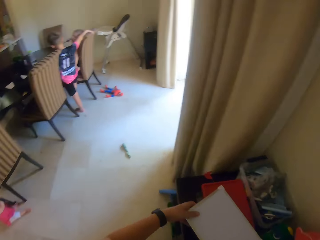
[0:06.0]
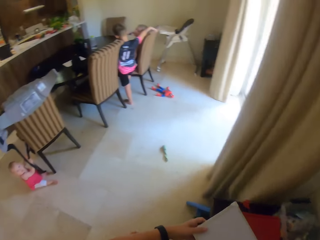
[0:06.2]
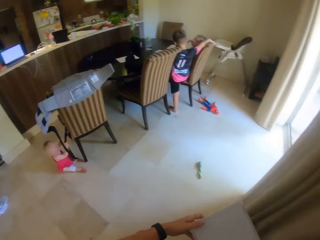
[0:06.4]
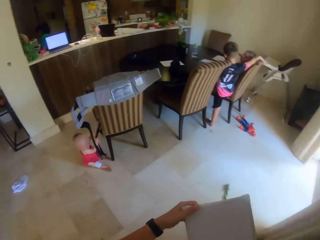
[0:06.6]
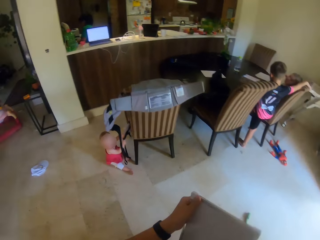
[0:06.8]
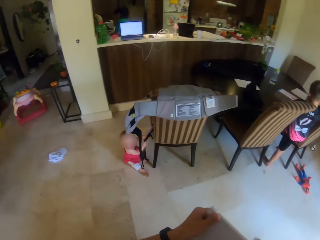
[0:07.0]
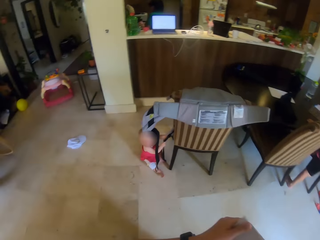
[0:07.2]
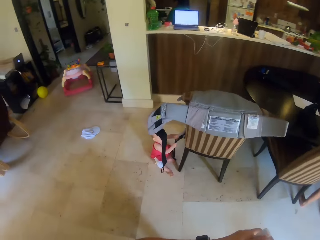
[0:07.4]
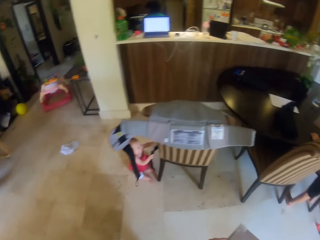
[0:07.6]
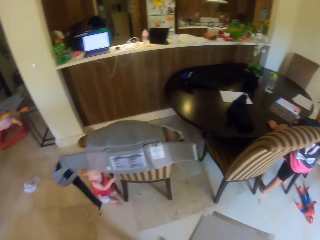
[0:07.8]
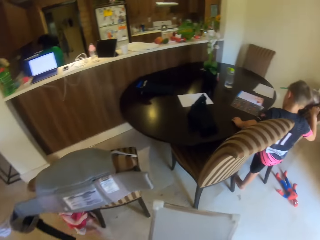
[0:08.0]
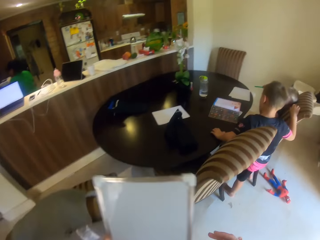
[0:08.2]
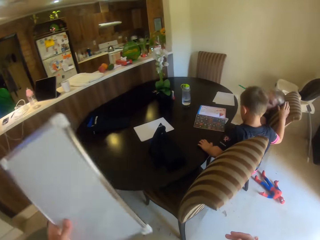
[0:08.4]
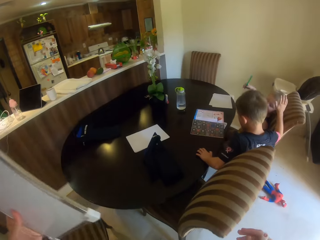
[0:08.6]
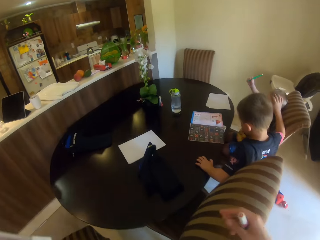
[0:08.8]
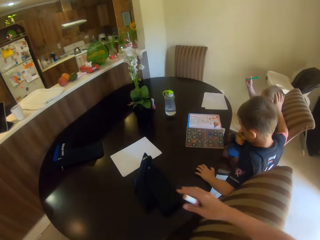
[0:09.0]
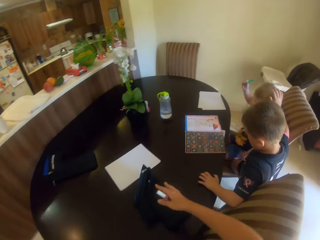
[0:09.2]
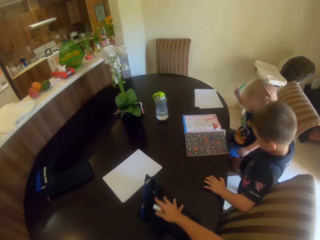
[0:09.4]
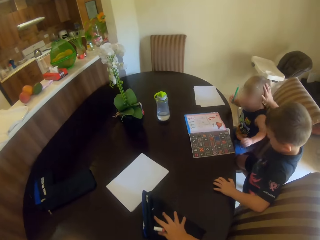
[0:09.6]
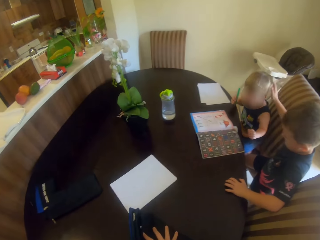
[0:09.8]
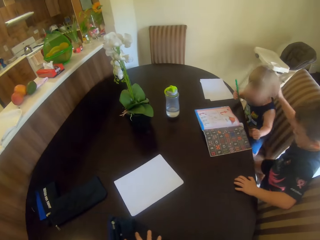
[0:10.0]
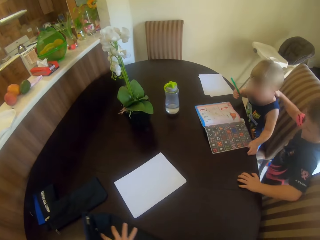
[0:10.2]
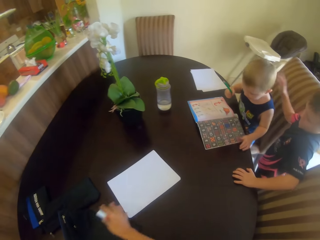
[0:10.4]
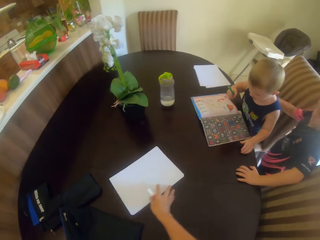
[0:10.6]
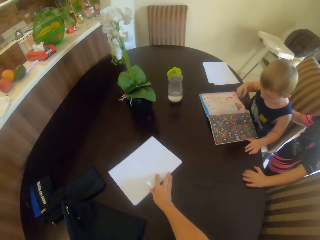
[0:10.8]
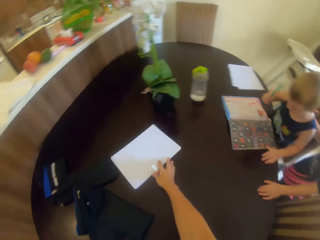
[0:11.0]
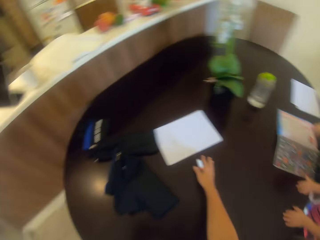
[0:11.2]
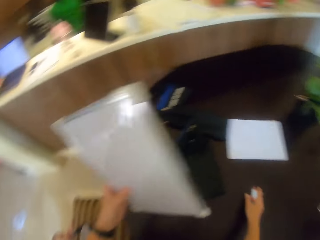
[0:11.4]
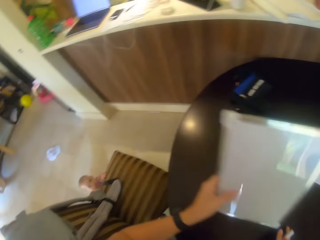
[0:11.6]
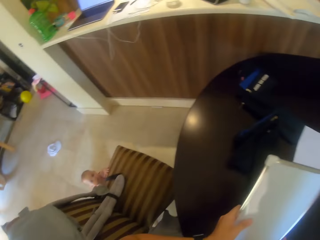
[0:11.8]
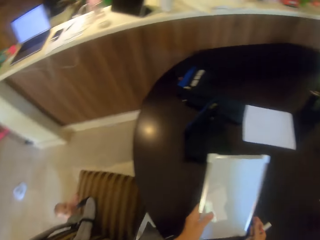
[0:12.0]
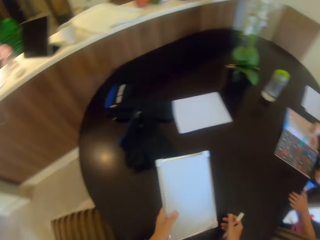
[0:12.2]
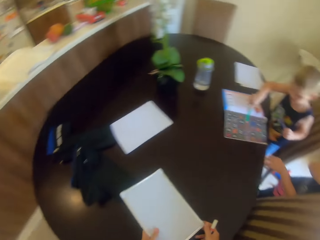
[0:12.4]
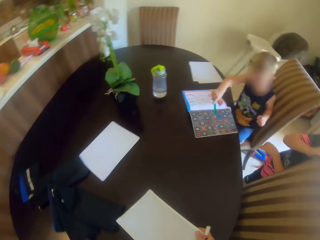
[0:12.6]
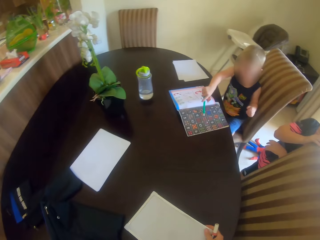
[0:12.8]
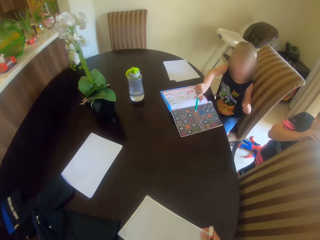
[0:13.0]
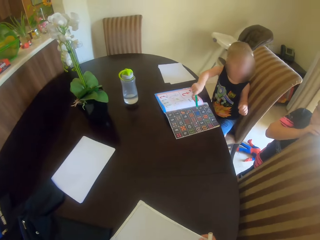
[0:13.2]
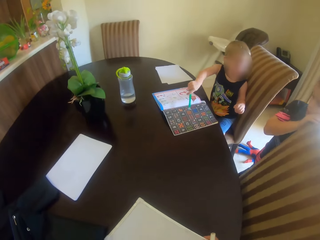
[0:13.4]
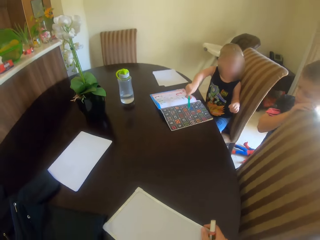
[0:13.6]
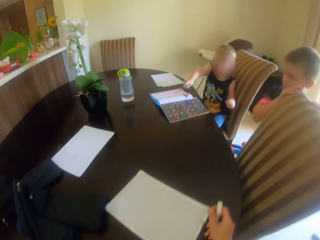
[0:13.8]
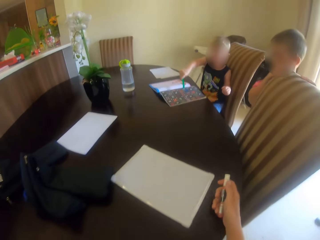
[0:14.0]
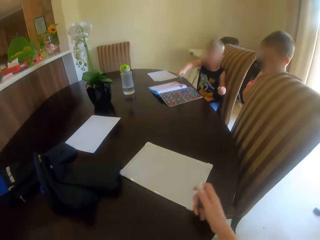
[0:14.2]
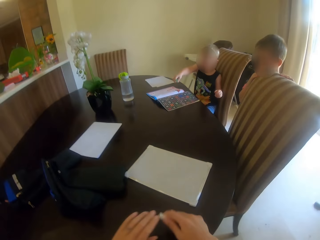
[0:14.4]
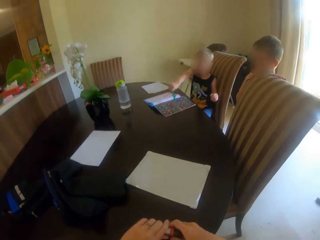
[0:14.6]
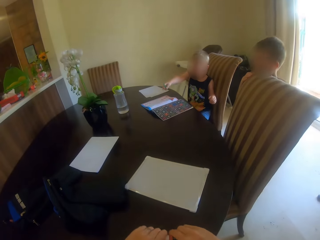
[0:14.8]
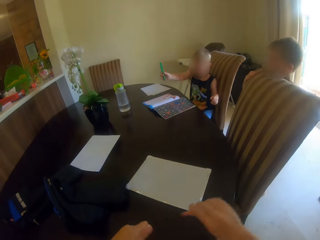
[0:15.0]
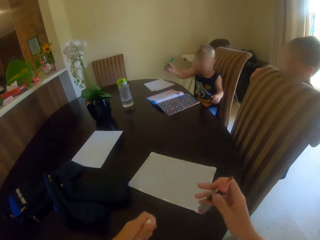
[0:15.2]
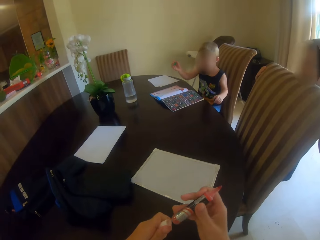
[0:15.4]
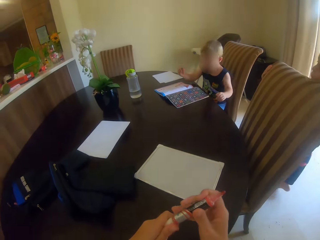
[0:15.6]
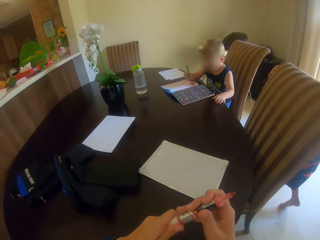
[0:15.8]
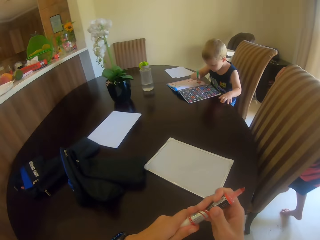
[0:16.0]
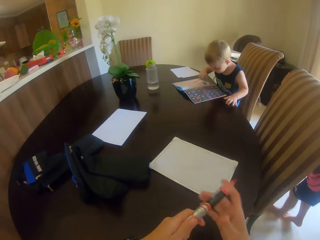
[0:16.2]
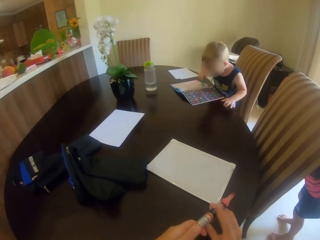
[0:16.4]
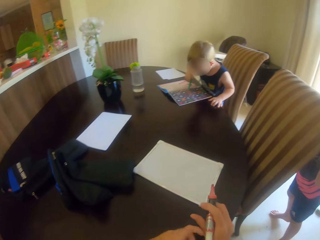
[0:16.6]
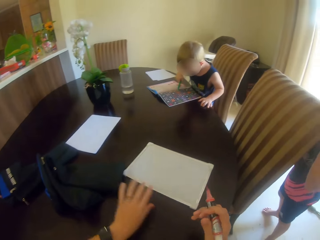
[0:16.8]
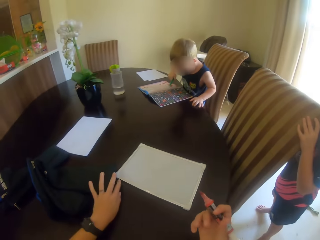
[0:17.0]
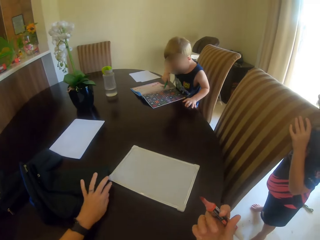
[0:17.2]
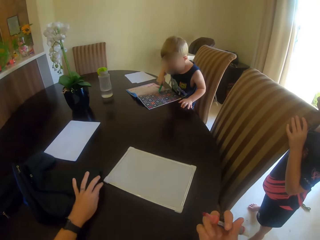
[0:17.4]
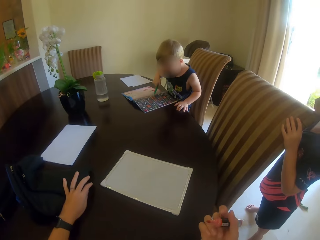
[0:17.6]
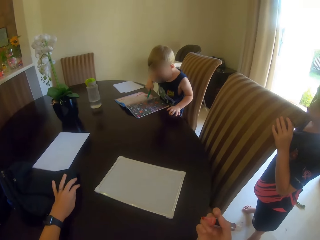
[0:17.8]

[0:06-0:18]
The camera wearer holds the board. They pick up paper. They walk around the room. They lift the board. They move the bag. They put the paper on the table. A child taps another child on the head. The camera wearer talks to the first child. They push the paper. They put down the board. They sit on the chair. They hold the marker pen. They open the marker pen. They walk beside the chair. They pick up the pen.

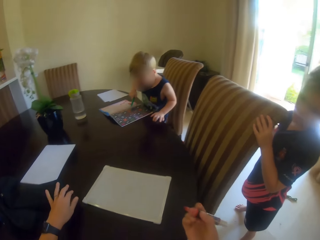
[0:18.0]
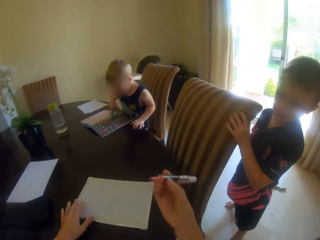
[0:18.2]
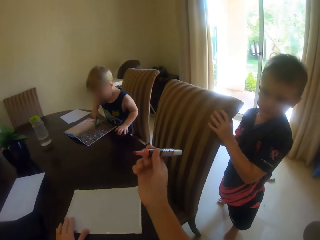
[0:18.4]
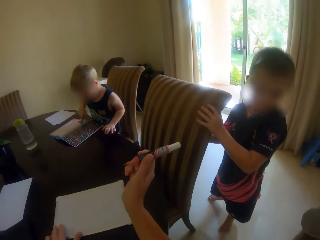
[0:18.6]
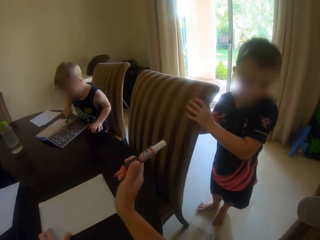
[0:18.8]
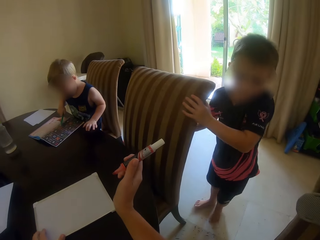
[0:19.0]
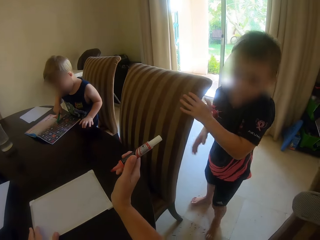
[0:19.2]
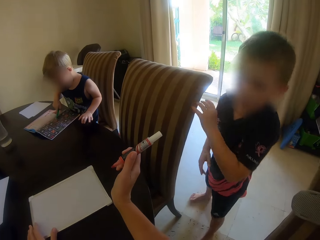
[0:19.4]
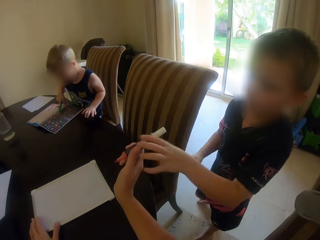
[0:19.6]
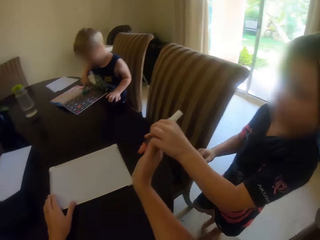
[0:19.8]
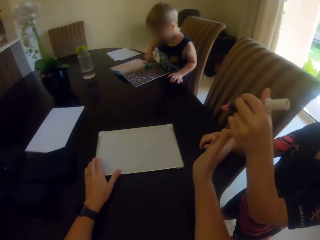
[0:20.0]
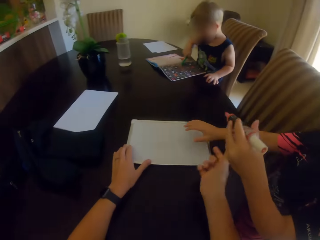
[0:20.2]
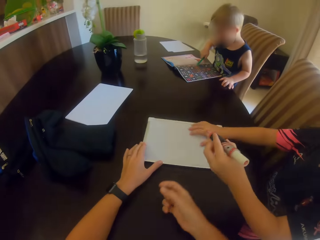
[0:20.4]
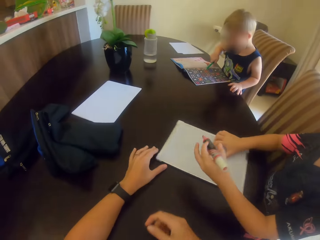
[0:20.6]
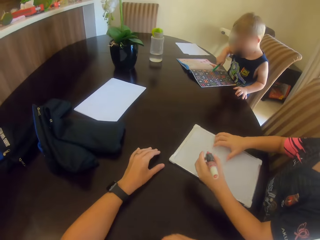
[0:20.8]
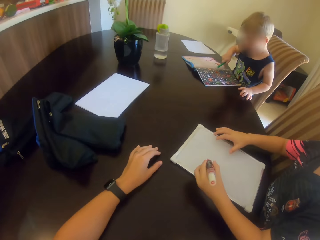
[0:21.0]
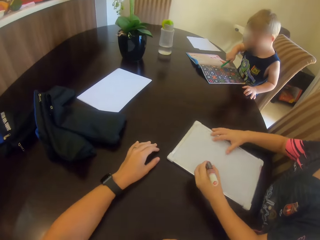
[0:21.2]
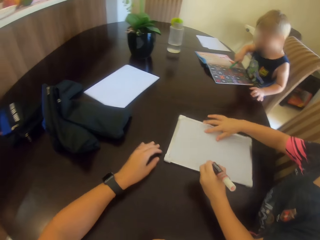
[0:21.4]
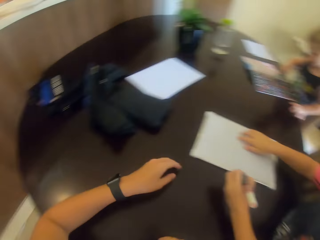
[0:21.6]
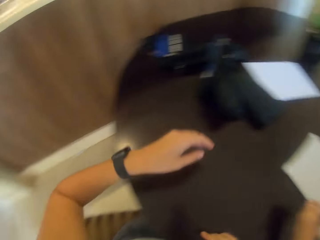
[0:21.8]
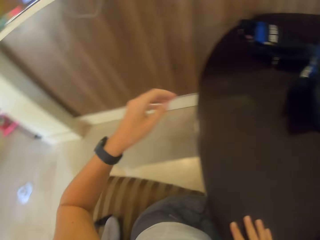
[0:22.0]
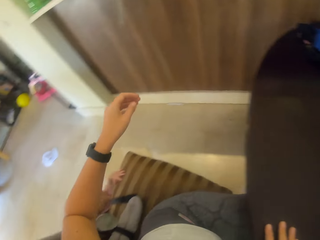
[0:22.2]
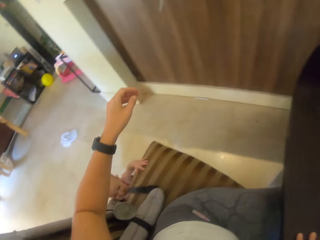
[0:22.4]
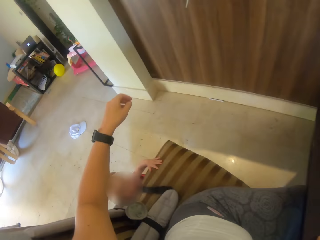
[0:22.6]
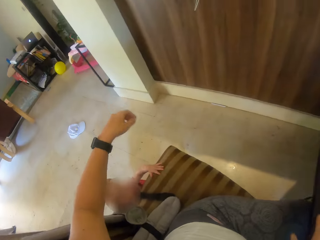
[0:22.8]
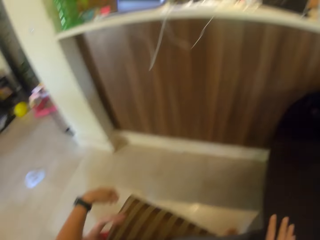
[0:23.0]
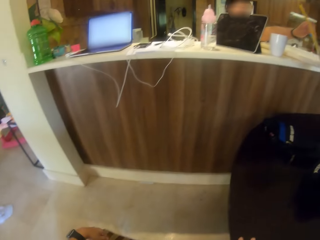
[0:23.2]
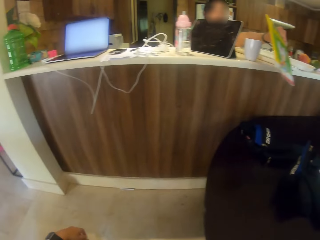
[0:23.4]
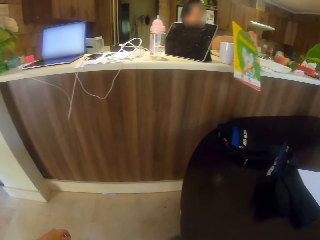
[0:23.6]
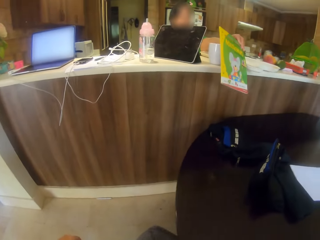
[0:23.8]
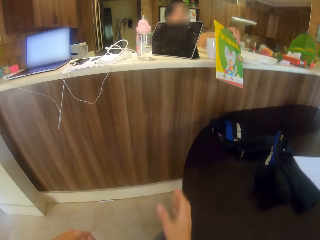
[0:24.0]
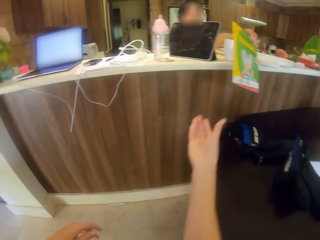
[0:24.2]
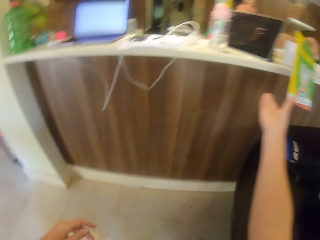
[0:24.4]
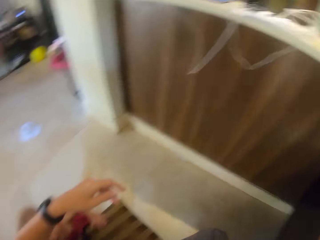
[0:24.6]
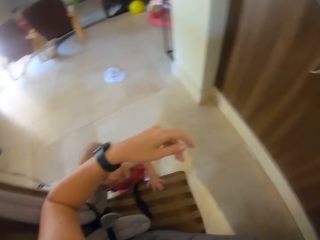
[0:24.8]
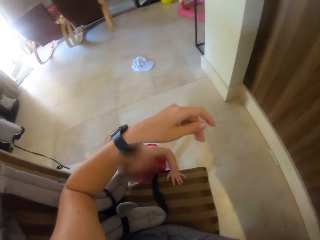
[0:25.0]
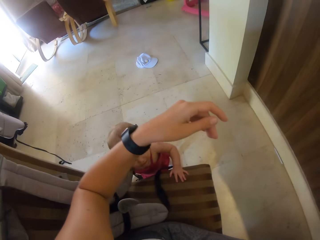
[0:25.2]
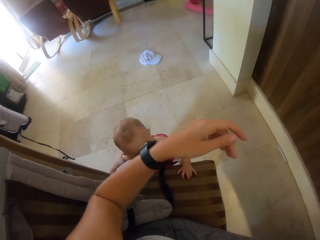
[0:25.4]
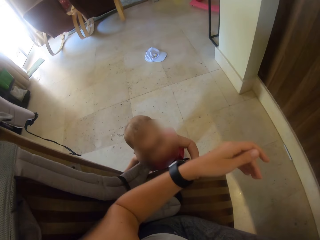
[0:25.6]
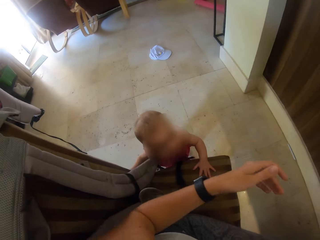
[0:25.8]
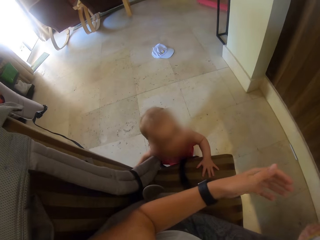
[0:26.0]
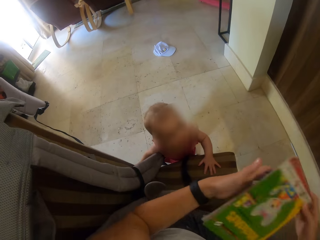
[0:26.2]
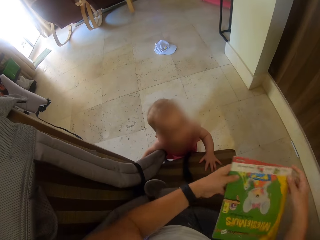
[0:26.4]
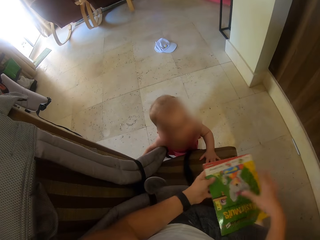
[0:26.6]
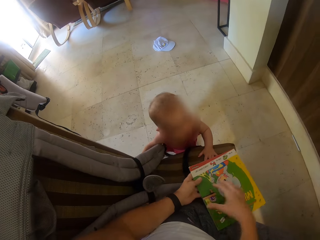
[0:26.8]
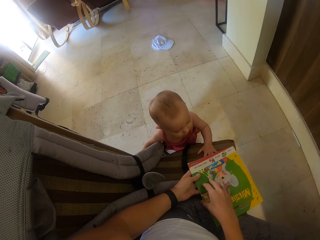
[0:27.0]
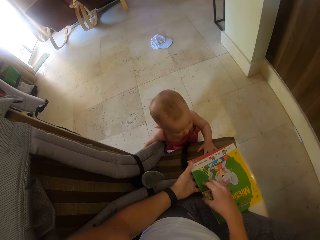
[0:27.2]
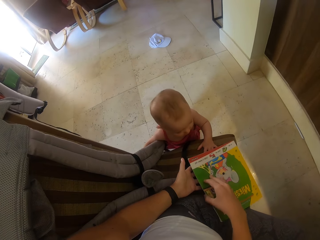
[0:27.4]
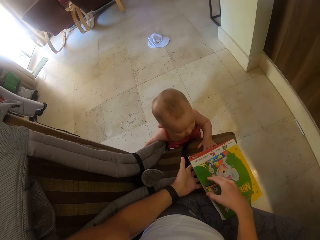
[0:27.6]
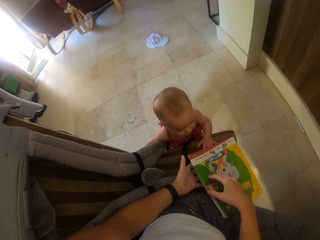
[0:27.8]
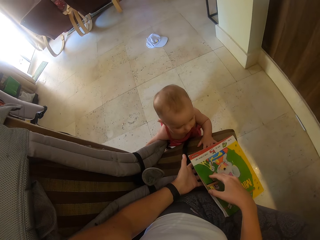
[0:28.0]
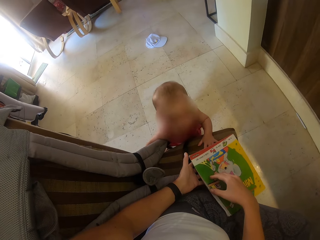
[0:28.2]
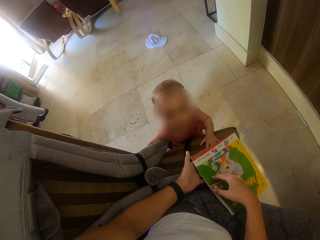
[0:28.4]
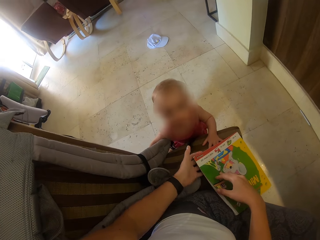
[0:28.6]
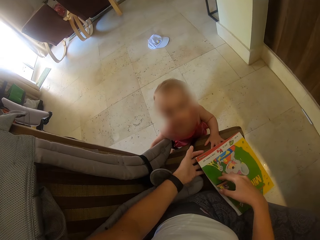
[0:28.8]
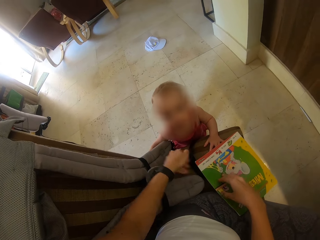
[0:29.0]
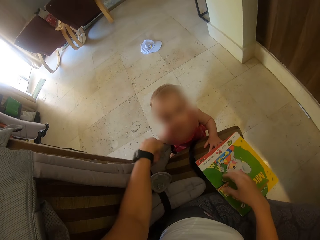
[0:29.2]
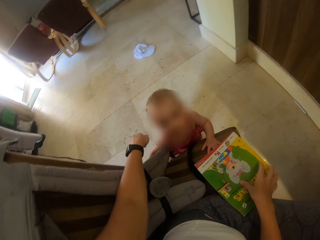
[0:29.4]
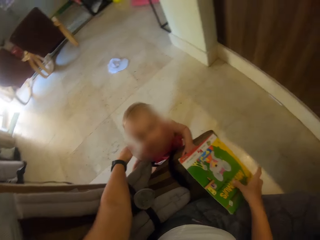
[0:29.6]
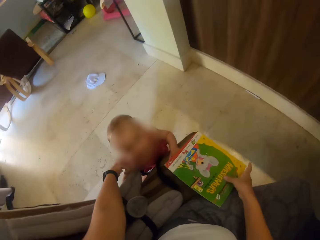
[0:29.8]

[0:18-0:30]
The camera wearer moves the bag. They give the pen to a child. The child holds the pen, picks up the pen and moves the board. The camera wearer talks to a woman. The woman holds the book. The camera wearer picks up the book. They hold the book. The child stands beside the chair. The camera wearer puts down the book. They talk to another child.
